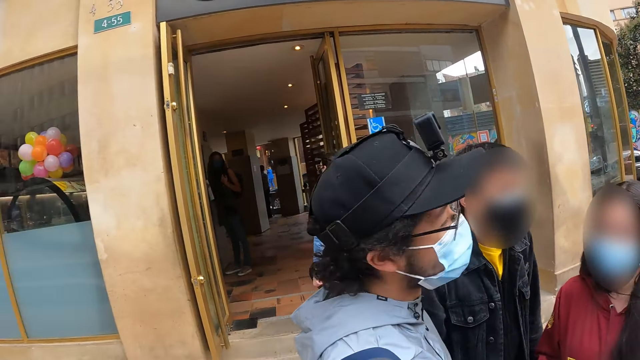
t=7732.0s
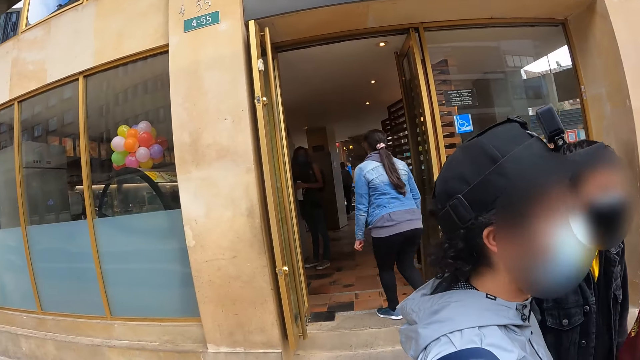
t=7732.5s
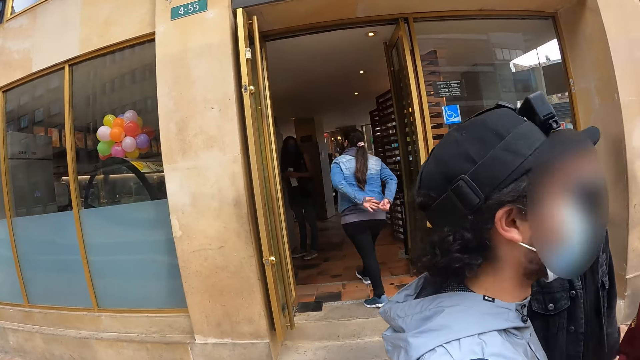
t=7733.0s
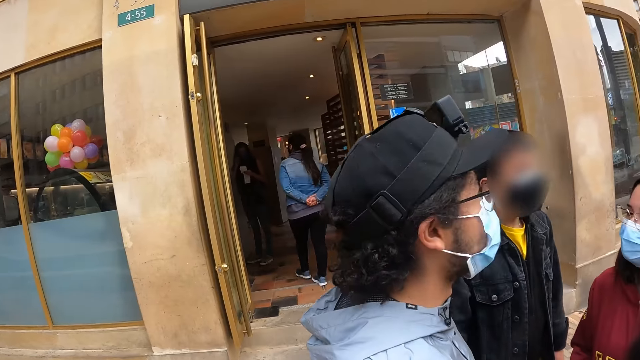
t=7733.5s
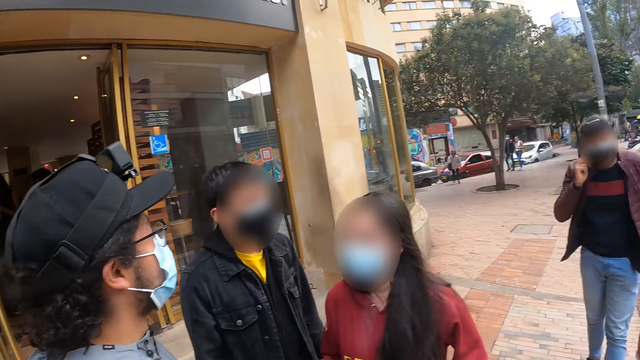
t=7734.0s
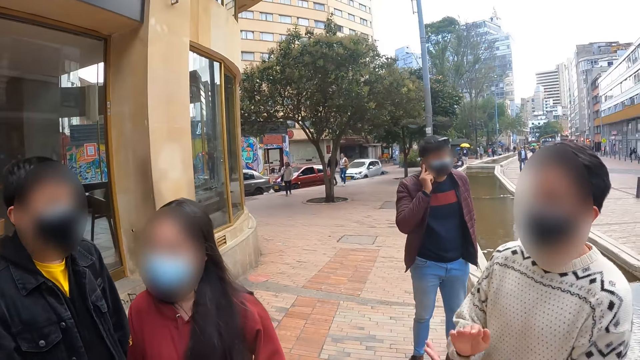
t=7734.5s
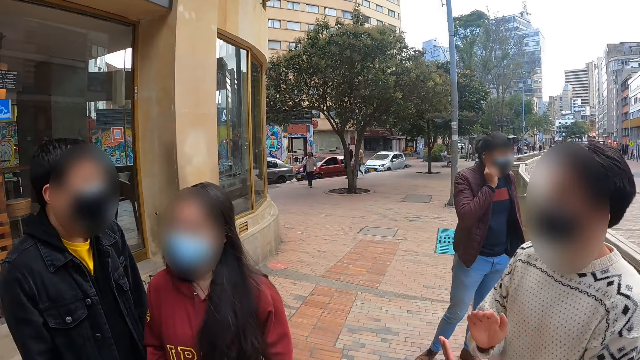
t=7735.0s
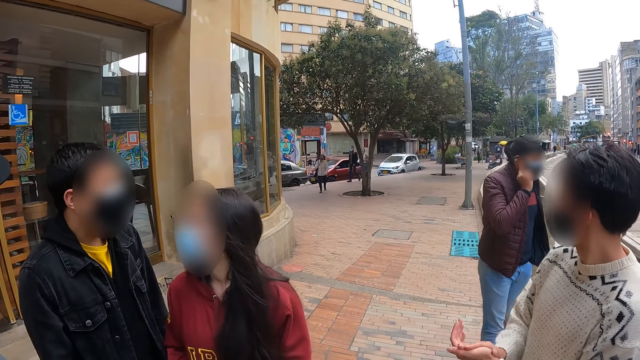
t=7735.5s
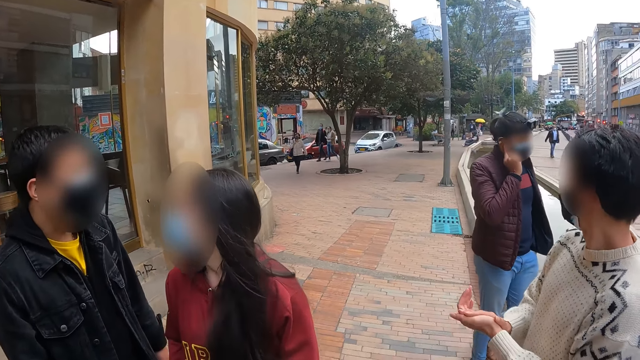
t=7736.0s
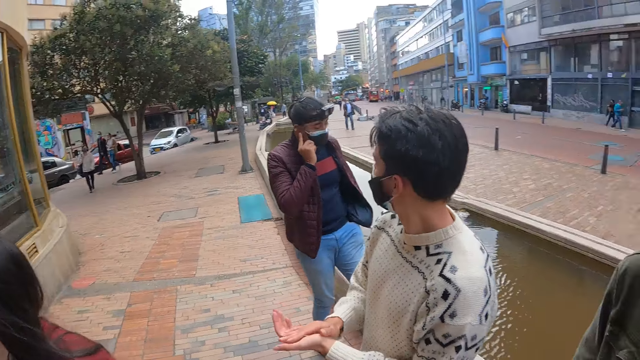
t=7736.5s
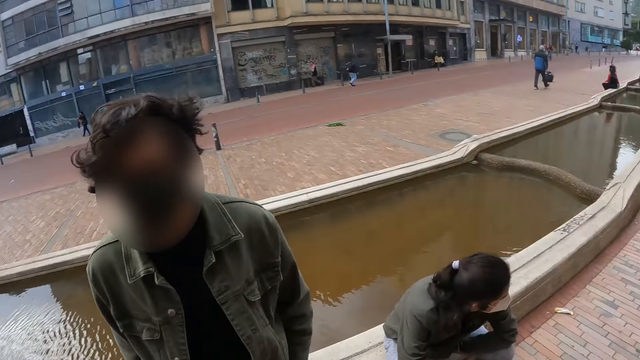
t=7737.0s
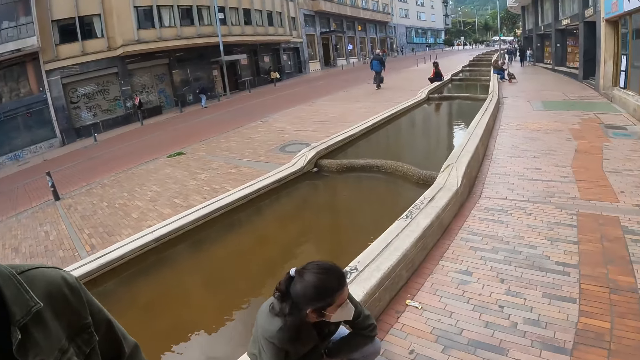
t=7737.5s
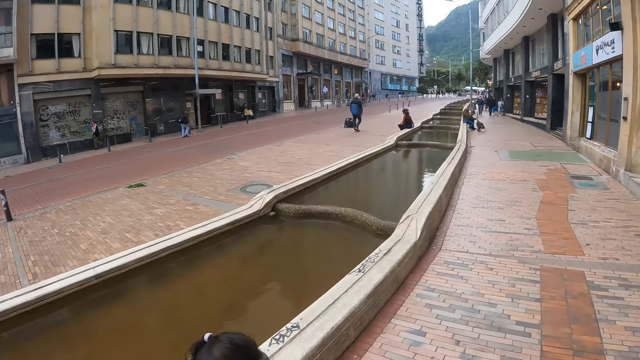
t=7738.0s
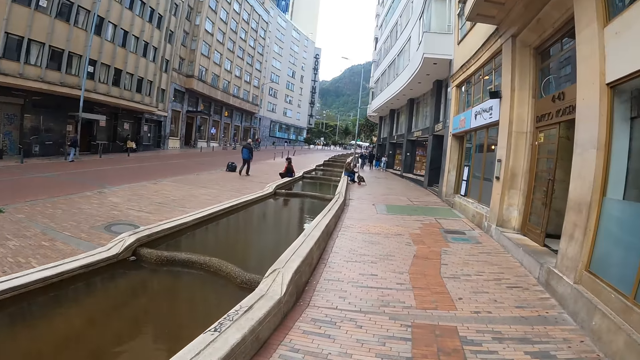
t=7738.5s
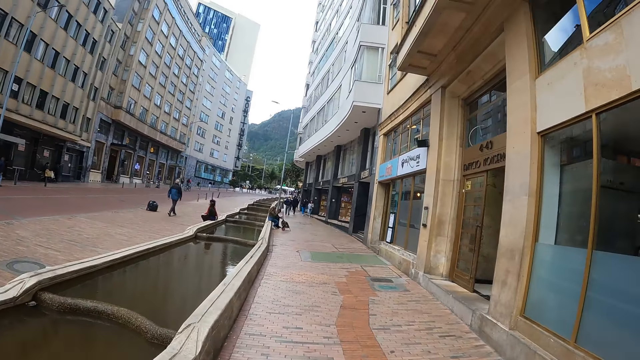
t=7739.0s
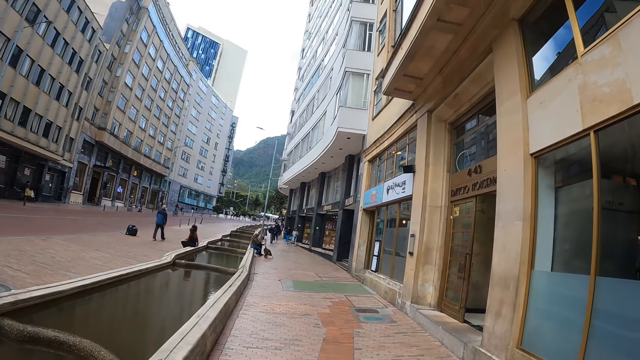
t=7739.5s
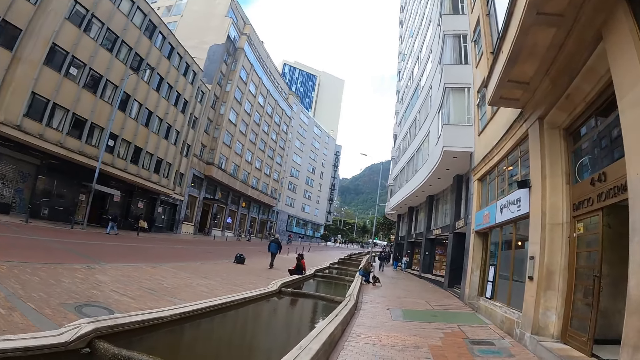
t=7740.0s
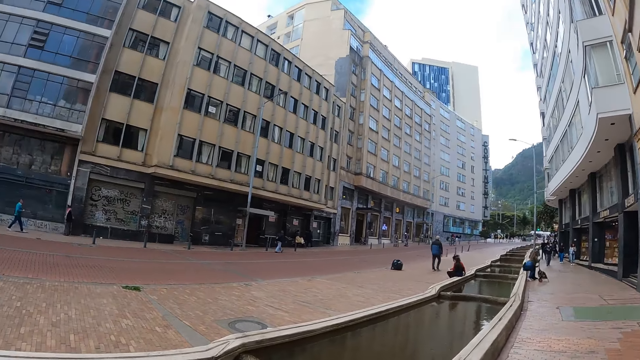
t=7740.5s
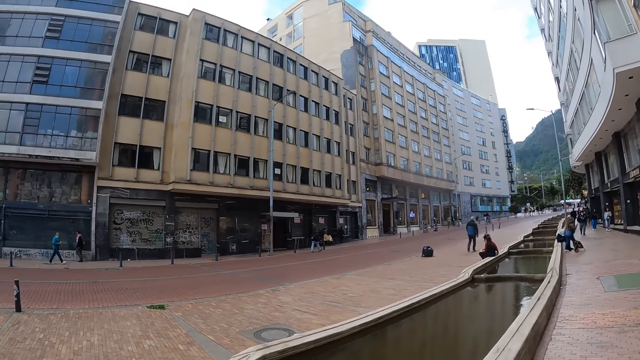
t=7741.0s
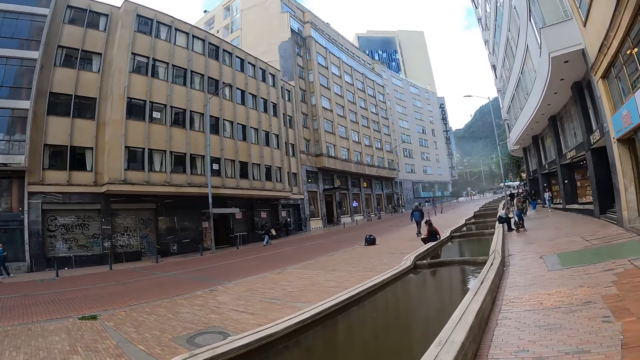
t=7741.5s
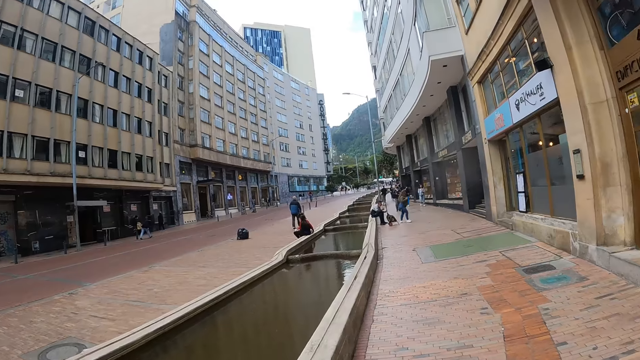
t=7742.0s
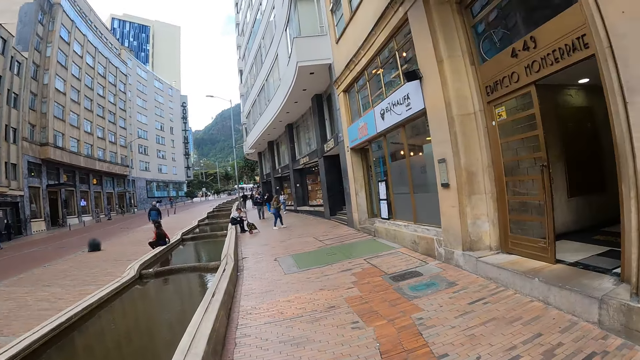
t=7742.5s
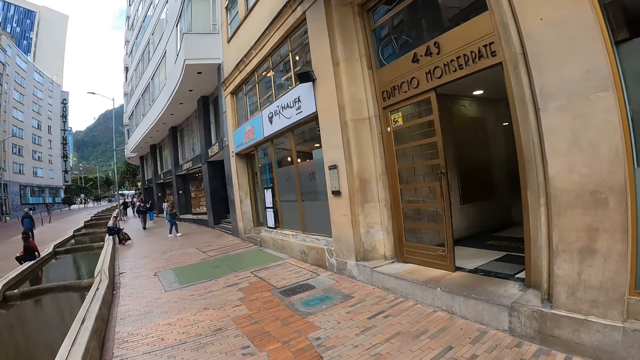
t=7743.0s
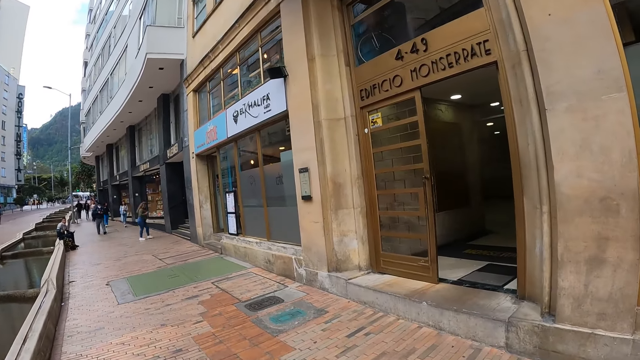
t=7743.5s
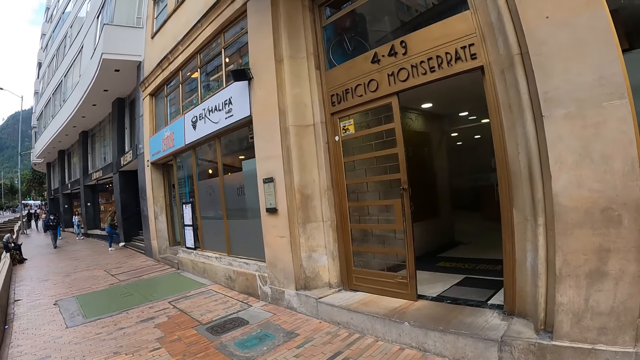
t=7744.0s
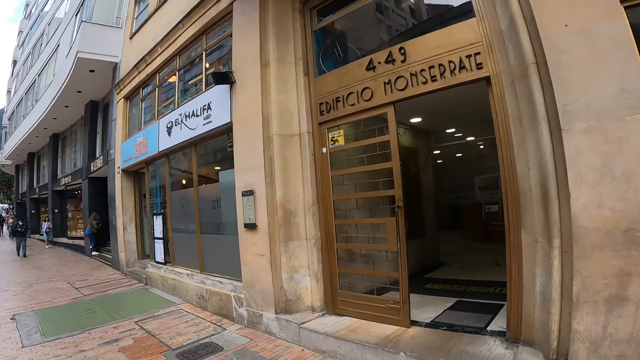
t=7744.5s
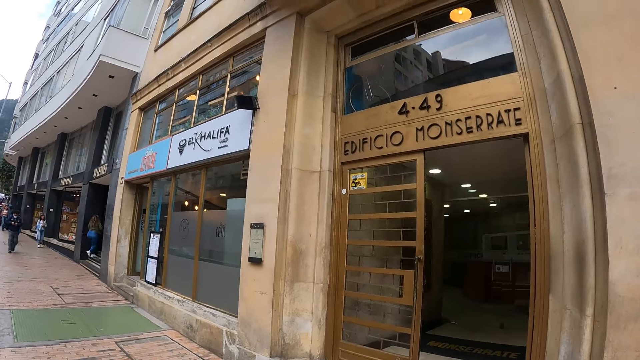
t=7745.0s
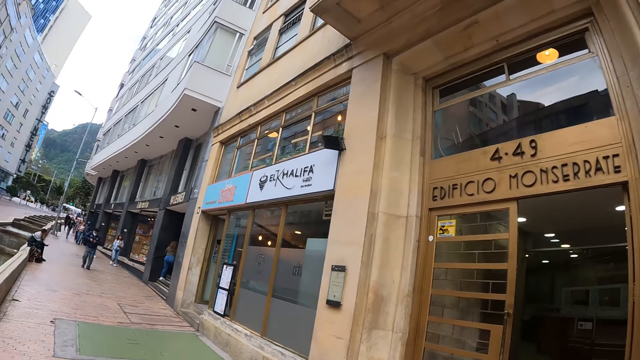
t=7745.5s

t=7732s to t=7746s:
The camera wearer looks around. They move around the path.

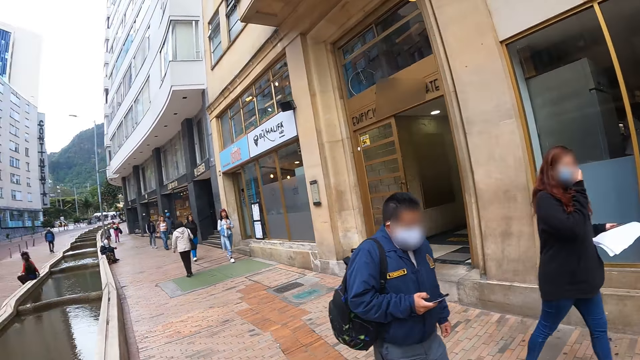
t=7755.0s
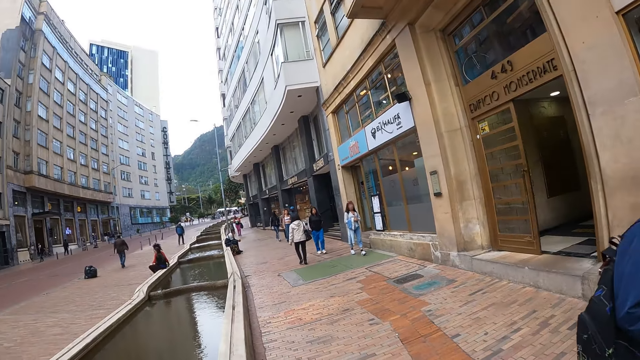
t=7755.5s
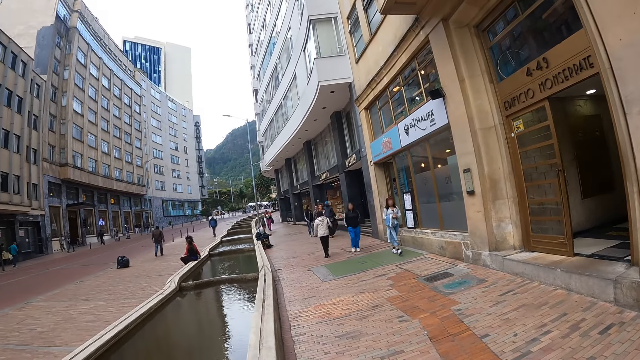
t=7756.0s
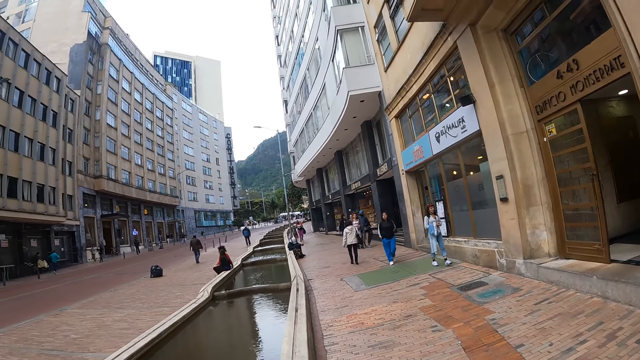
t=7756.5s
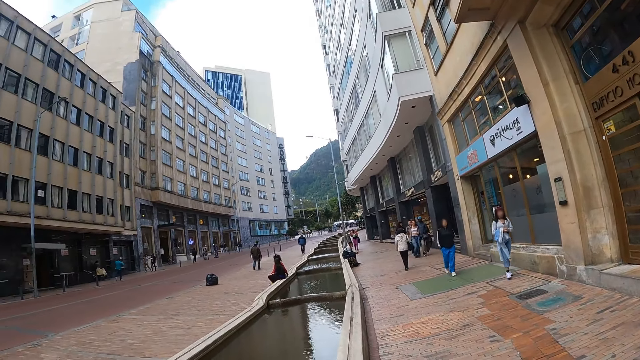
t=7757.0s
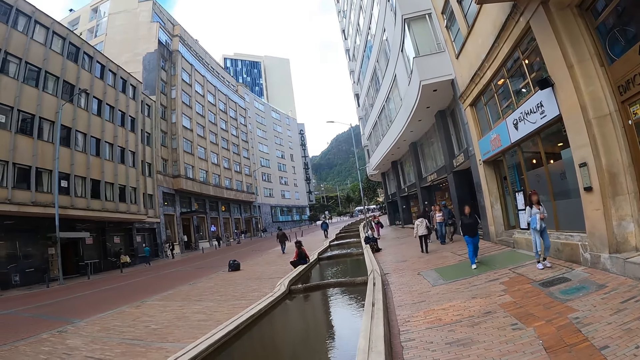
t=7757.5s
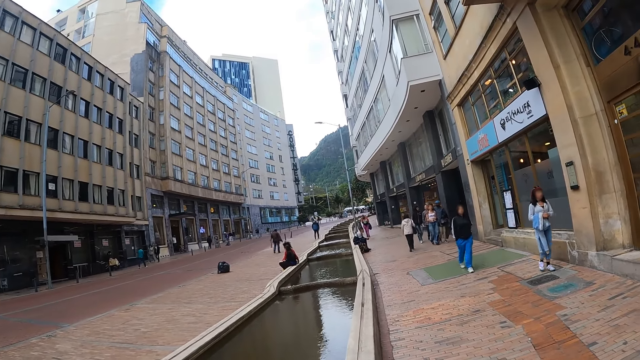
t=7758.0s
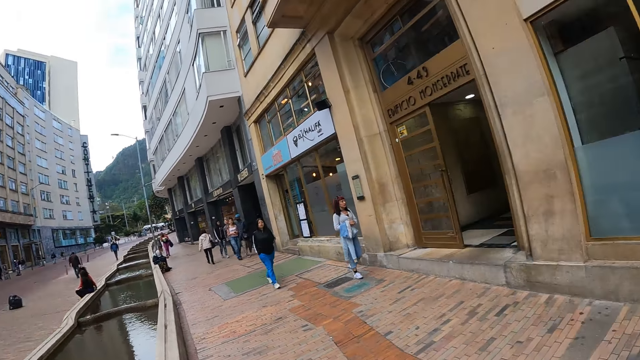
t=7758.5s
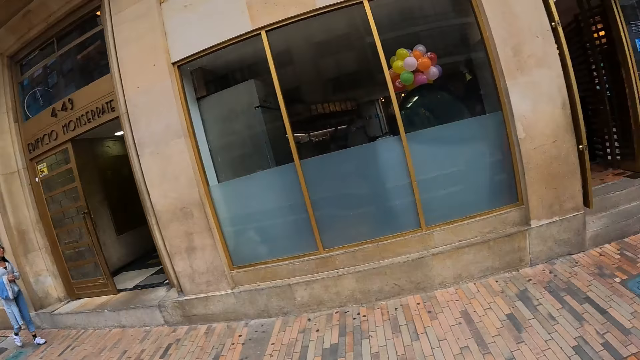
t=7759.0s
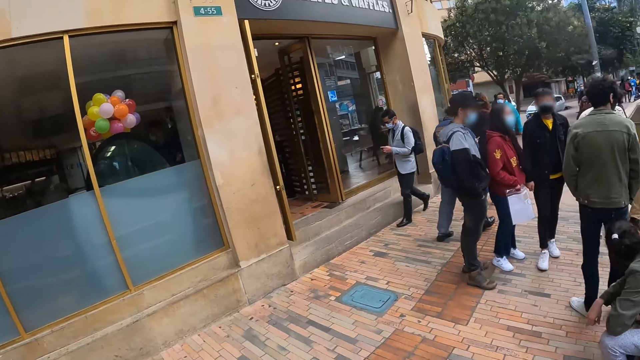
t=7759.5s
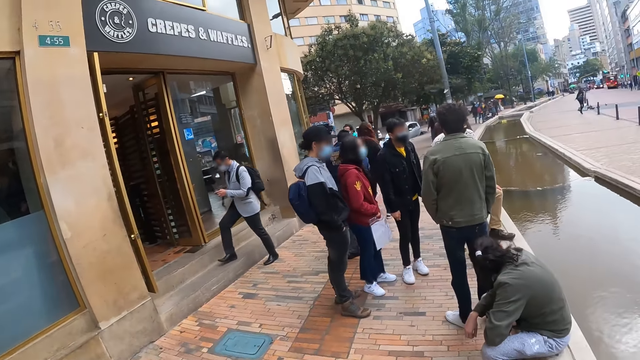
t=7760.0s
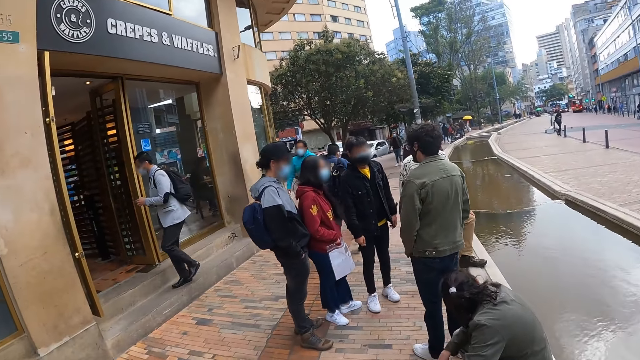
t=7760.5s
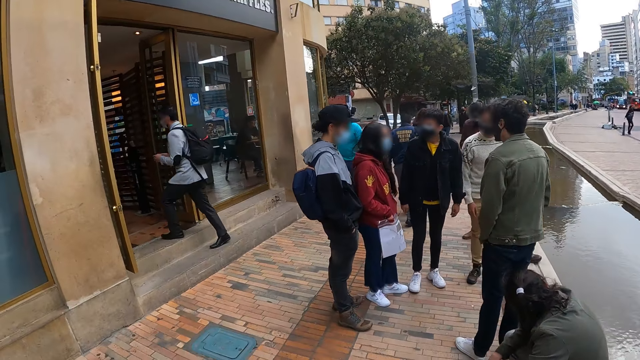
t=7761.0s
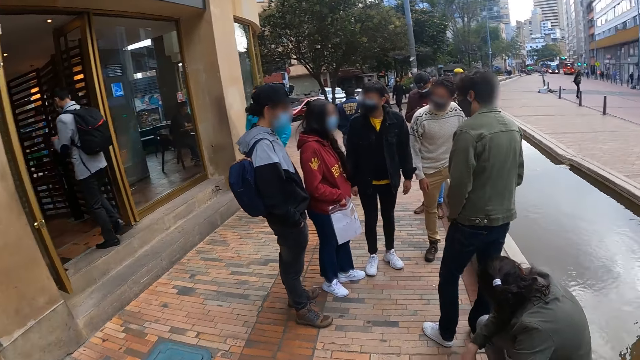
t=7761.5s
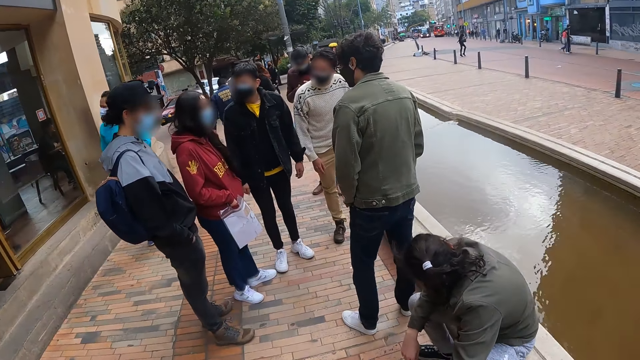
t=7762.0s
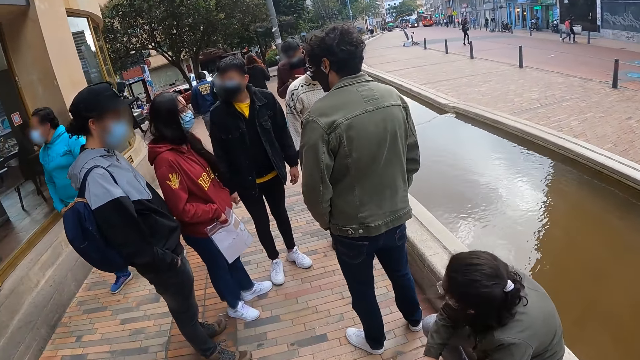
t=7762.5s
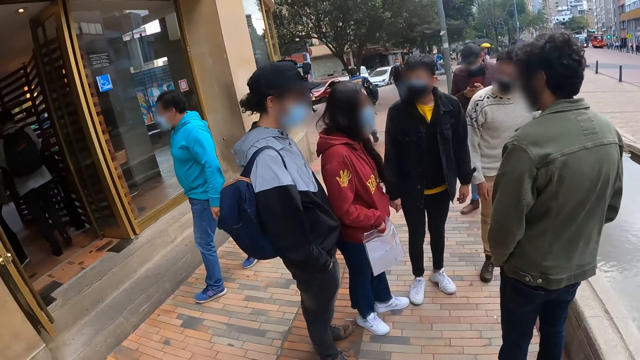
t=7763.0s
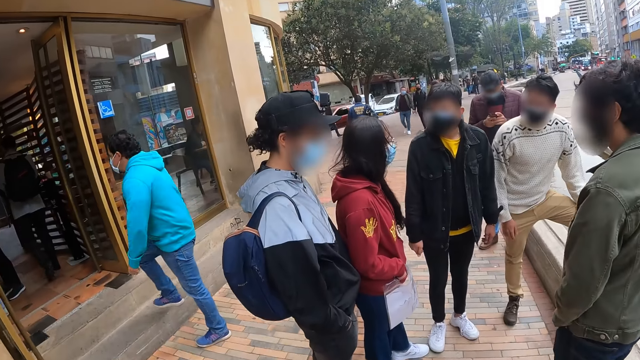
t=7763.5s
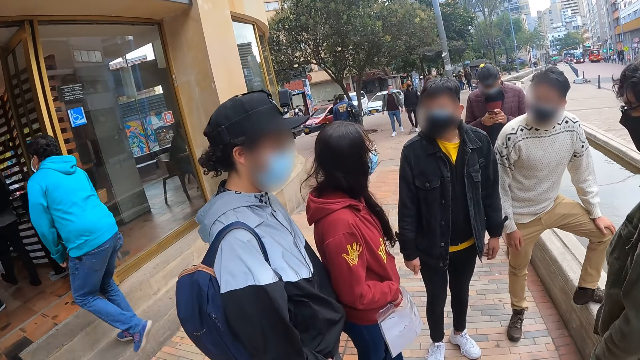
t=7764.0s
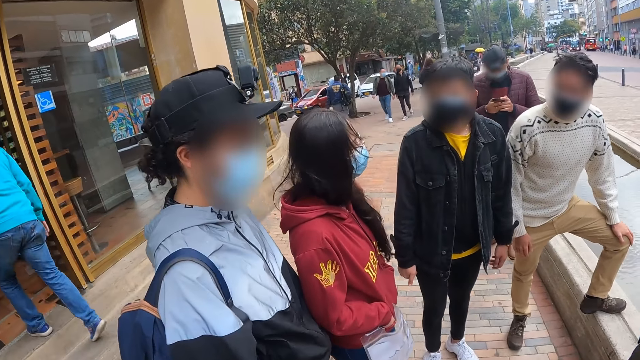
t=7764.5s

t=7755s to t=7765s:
The camera wearer records video. A man interacts with a woman, another woman, a third woman and another man.
